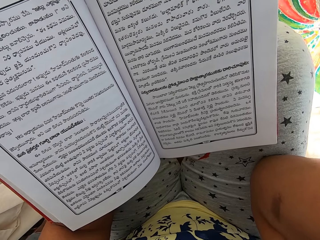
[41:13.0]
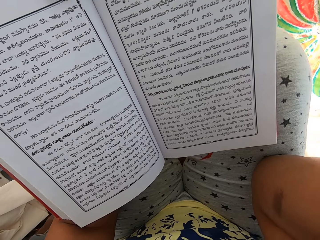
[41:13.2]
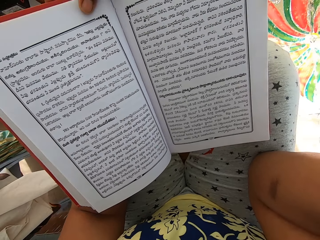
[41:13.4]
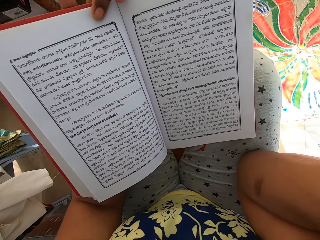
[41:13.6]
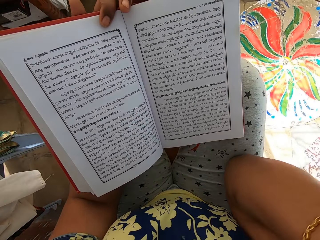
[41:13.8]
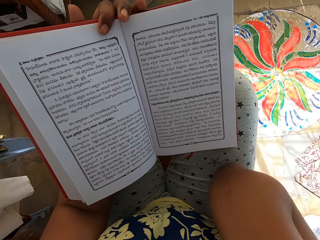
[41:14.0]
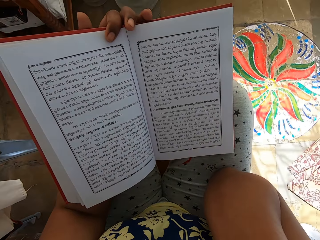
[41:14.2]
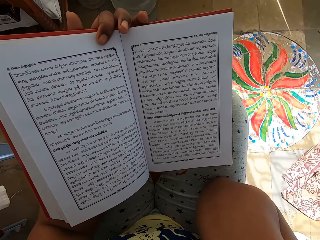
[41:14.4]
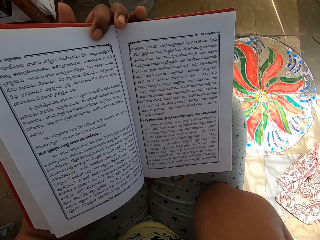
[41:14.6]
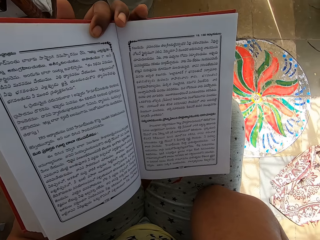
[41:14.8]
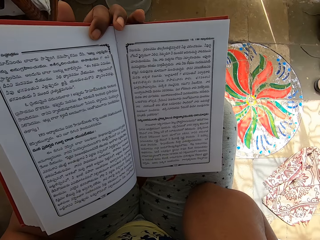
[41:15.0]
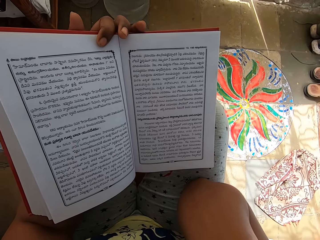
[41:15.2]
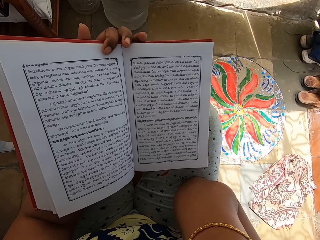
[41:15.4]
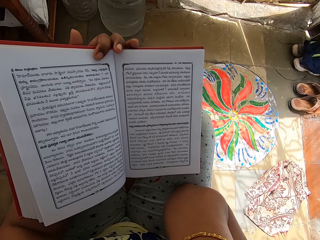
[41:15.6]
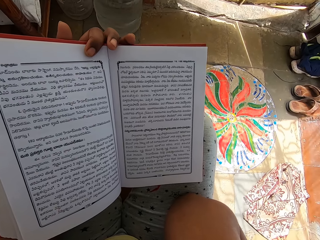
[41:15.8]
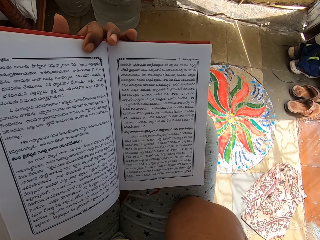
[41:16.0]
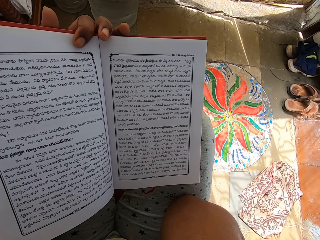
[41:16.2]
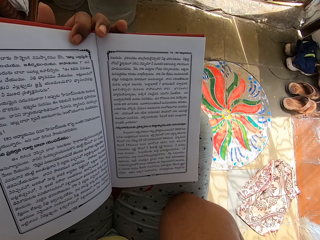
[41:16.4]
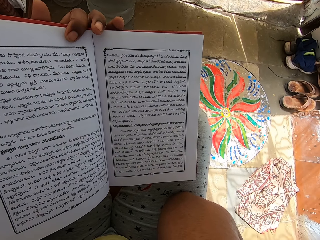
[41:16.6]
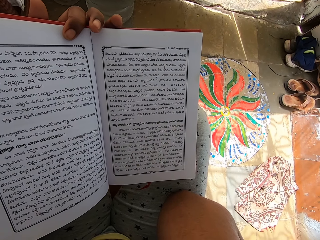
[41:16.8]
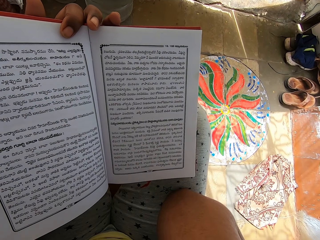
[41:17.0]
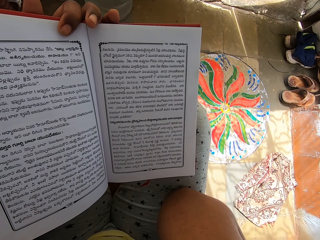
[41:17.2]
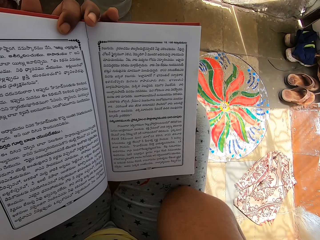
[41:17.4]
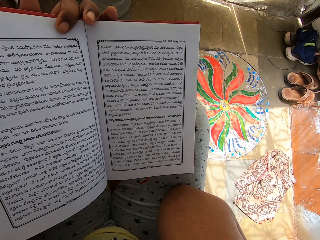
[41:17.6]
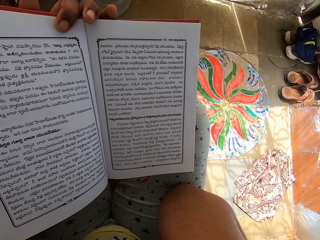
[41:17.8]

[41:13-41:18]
The camera wearer reads a book.

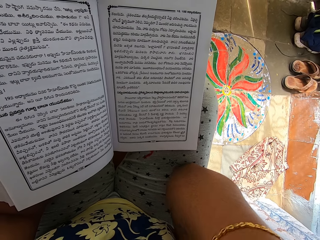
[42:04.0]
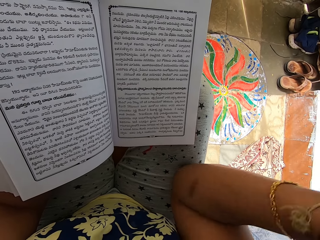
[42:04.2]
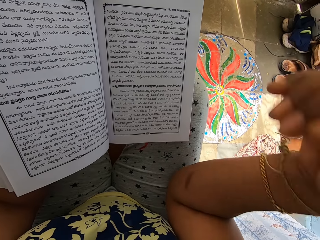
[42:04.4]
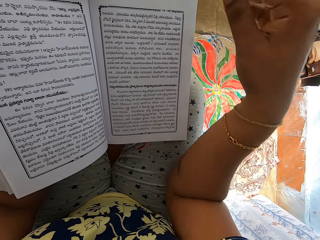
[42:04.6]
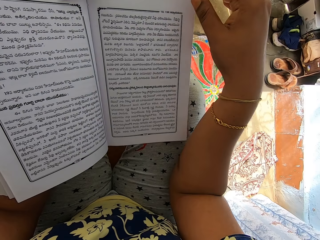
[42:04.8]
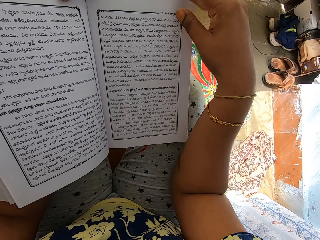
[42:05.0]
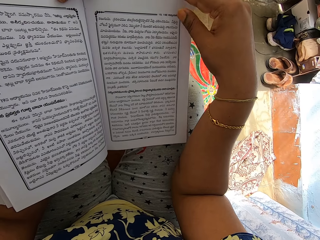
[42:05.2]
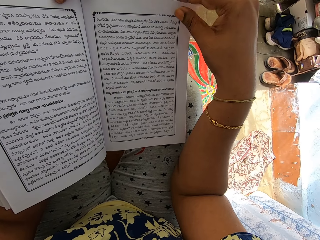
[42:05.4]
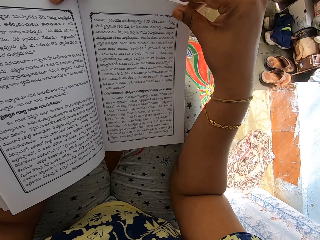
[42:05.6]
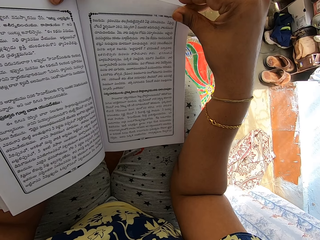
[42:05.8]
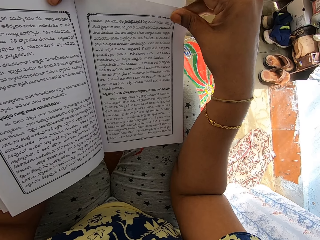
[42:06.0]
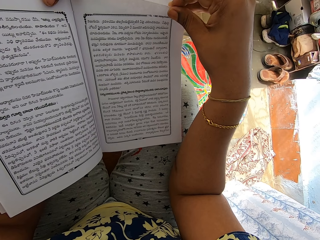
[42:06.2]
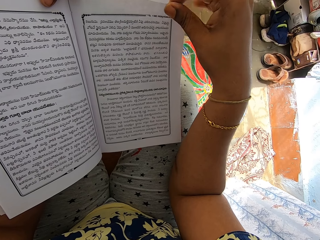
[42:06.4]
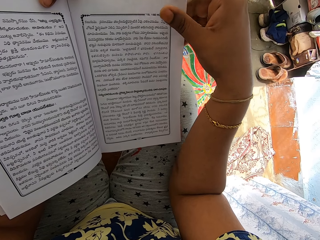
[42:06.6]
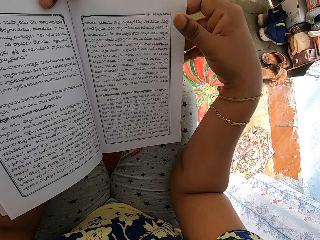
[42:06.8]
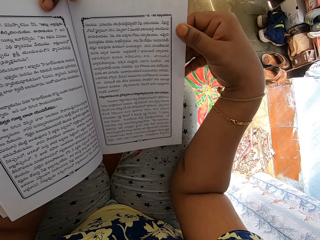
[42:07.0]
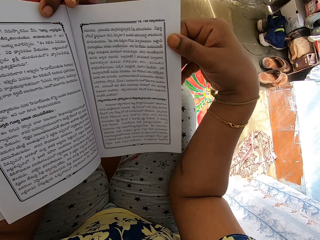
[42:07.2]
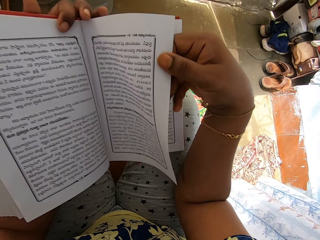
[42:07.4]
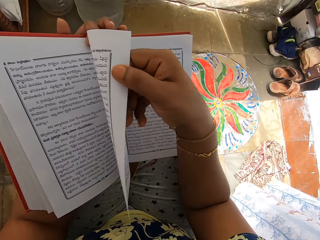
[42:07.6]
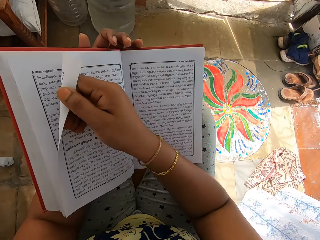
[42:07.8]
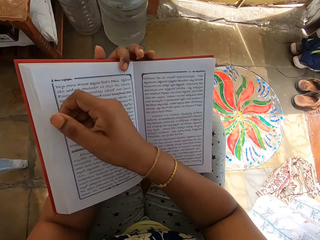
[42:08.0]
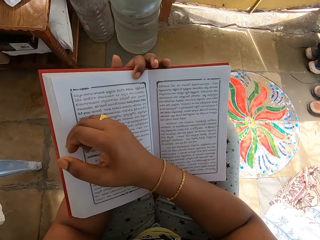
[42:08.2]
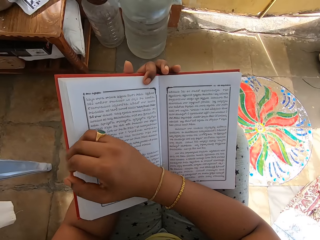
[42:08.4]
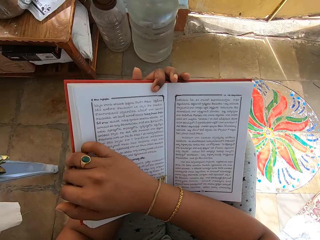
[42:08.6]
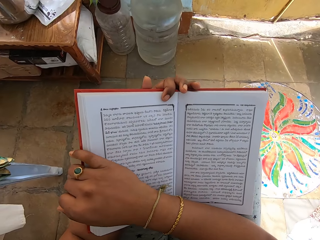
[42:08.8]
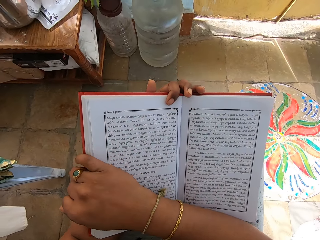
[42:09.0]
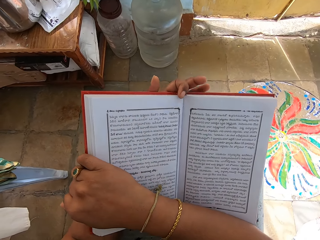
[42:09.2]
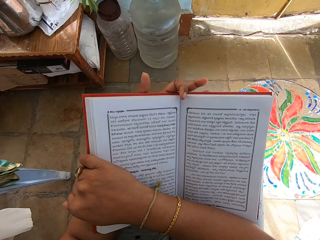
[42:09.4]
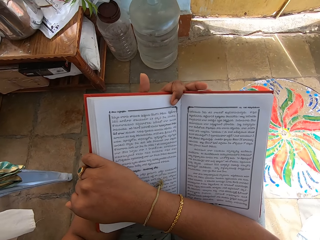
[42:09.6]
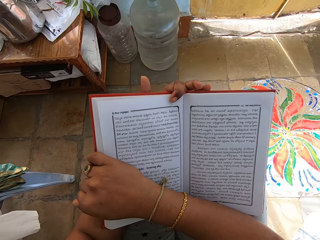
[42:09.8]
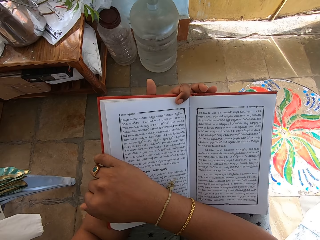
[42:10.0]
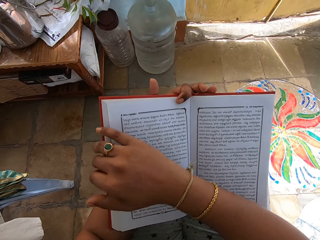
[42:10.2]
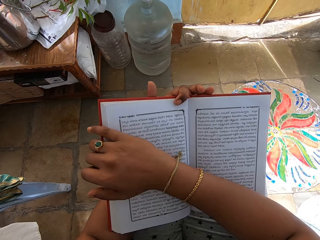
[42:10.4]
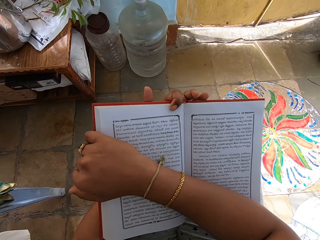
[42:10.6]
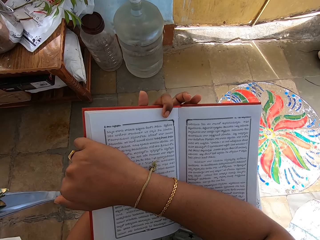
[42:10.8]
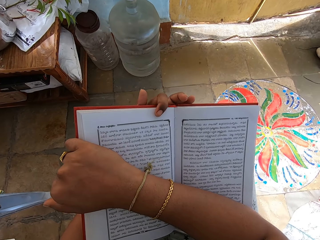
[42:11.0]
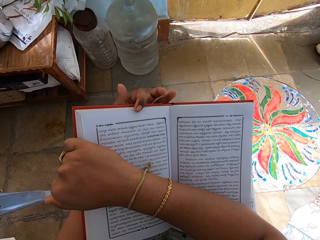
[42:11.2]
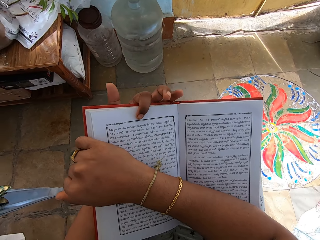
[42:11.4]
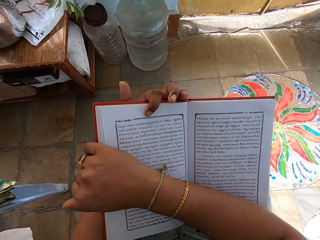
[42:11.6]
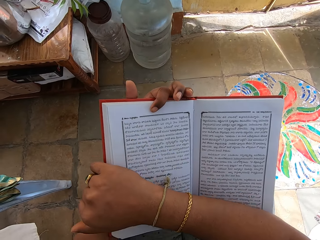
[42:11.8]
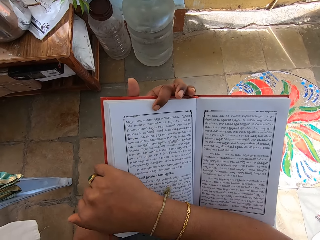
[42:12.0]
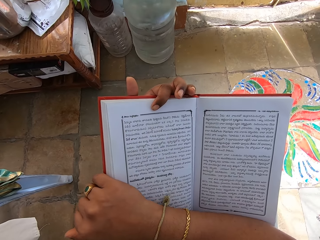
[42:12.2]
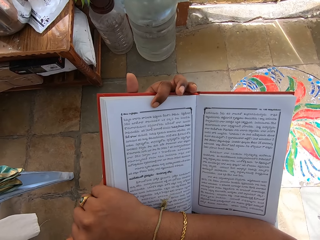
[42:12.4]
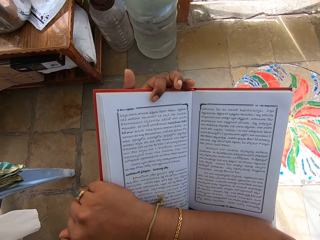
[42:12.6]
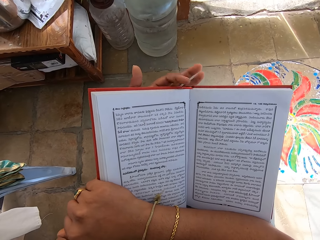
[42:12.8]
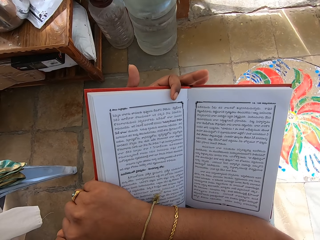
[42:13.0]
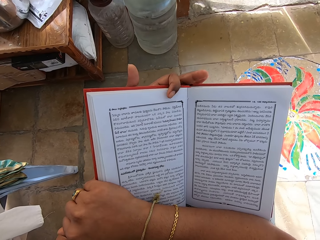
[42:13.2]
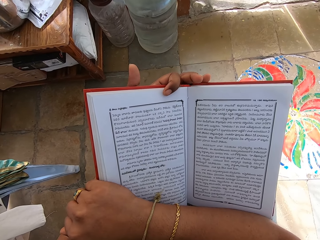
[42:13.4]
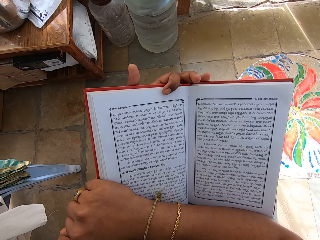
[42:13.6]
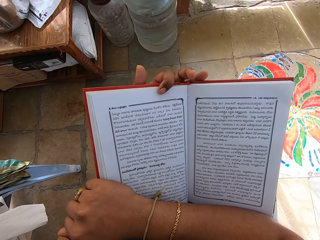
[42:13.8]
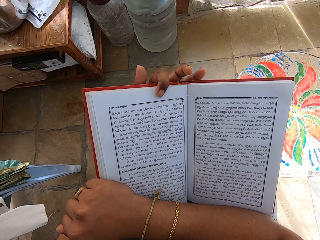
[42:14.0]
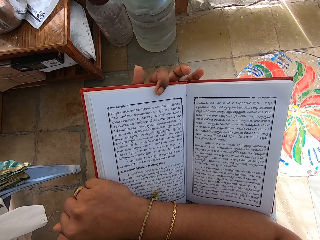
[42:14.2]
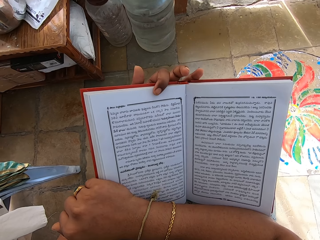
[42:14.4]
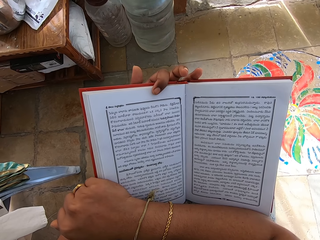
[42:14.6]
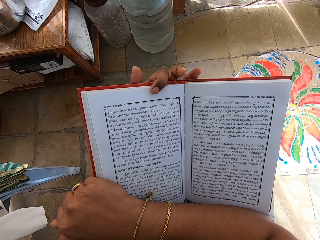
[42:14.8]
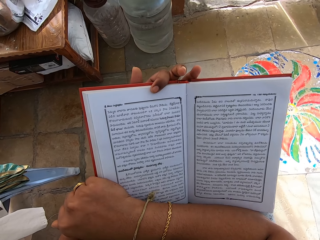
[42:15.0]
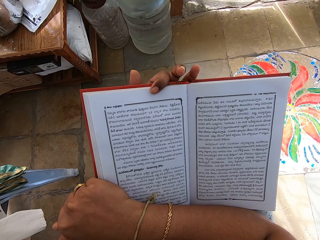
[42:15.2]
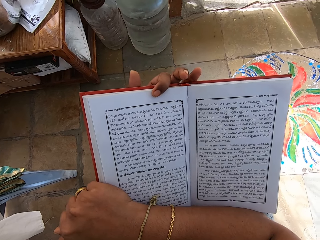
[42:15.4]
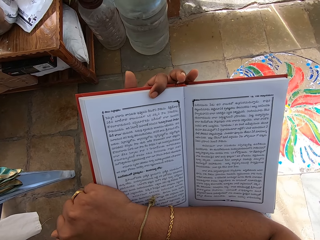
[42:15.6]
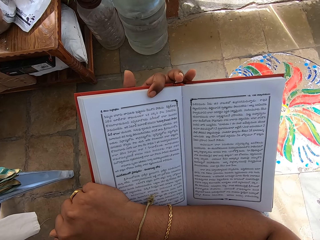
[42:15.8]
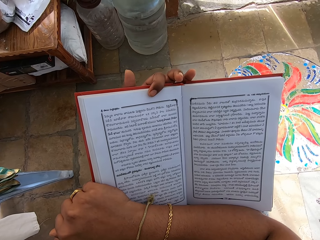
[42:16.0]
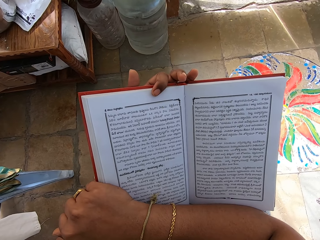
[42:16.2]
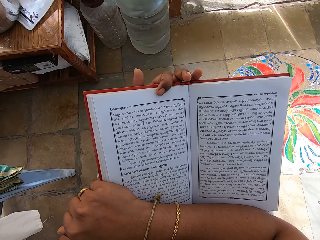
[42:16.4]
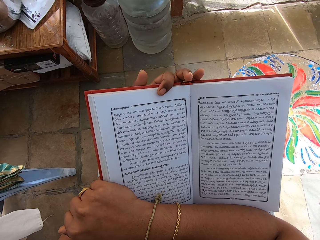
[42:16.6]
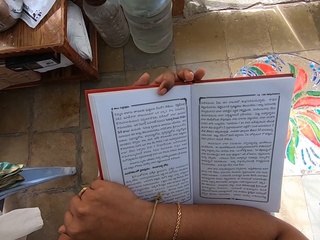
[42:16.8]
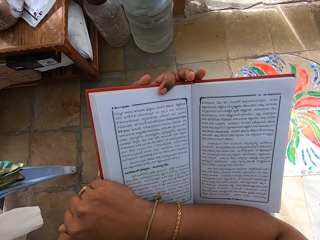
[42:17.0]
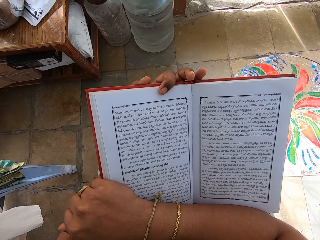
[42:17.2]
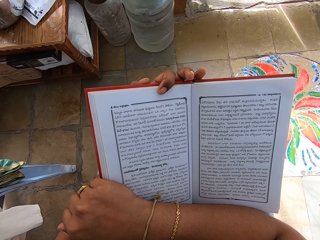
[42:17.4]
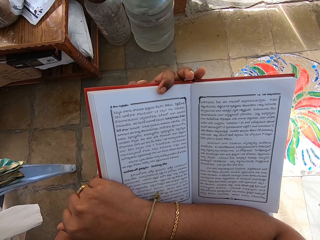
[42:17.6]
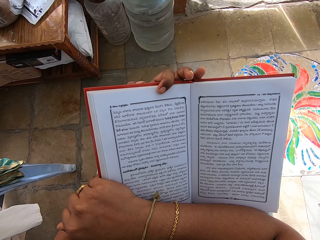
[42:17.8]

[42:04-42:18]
The camera wearer flips the leaflet of the book in her left hand with her right hand. She holds the book with both hands. She reads the book.

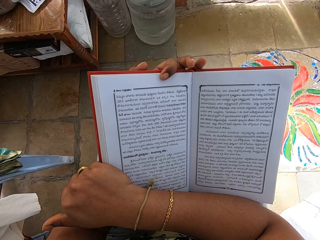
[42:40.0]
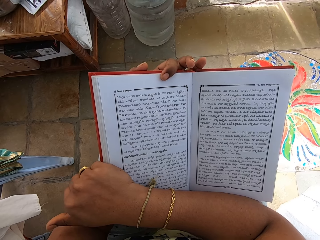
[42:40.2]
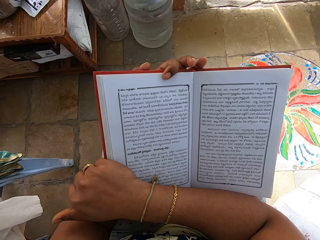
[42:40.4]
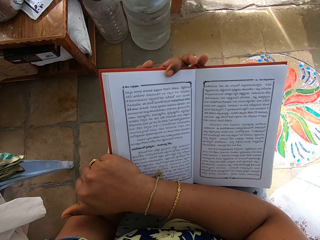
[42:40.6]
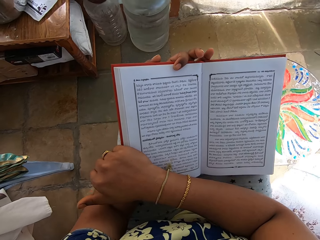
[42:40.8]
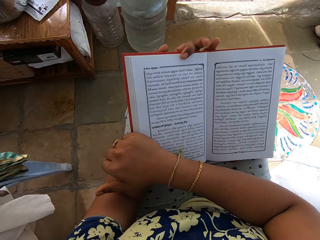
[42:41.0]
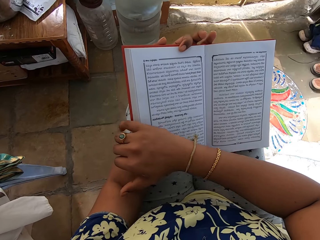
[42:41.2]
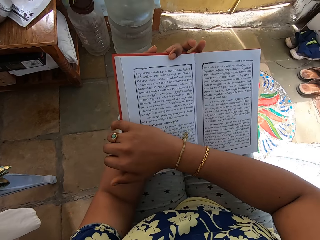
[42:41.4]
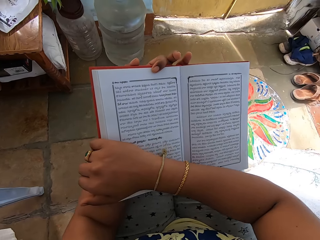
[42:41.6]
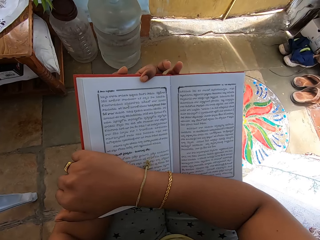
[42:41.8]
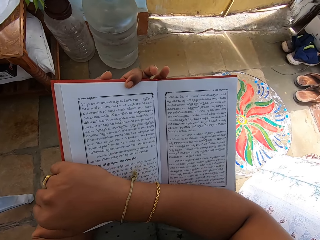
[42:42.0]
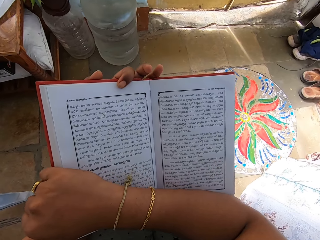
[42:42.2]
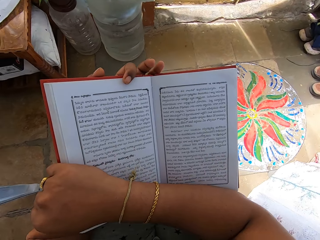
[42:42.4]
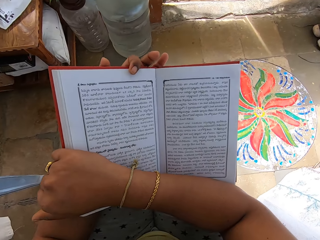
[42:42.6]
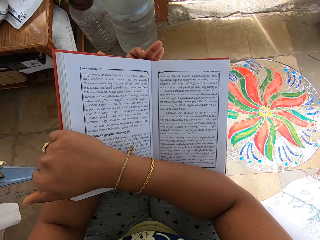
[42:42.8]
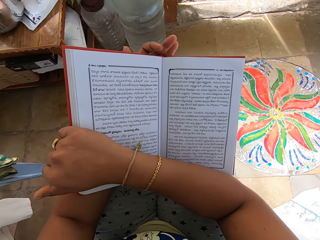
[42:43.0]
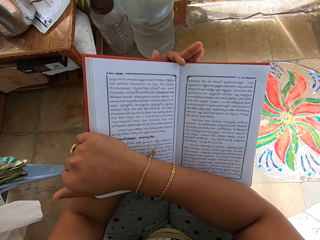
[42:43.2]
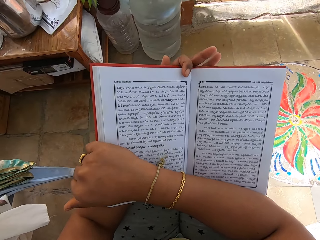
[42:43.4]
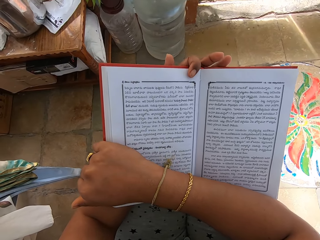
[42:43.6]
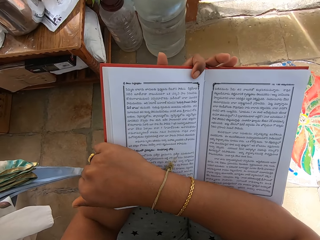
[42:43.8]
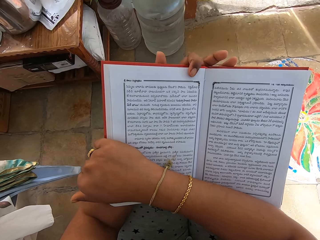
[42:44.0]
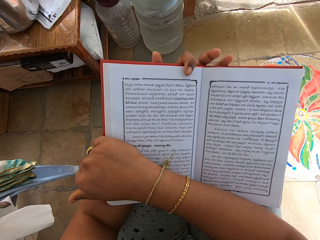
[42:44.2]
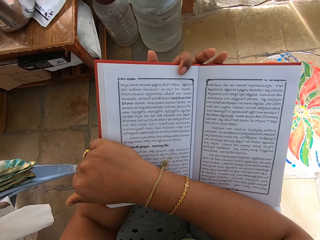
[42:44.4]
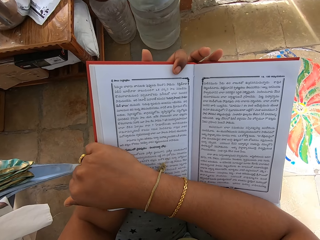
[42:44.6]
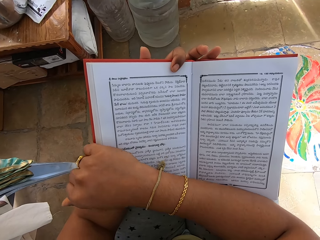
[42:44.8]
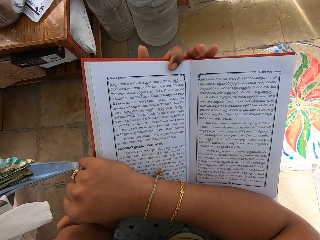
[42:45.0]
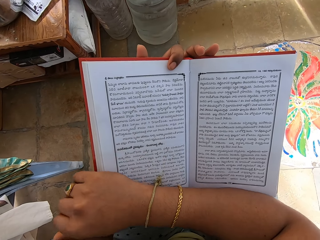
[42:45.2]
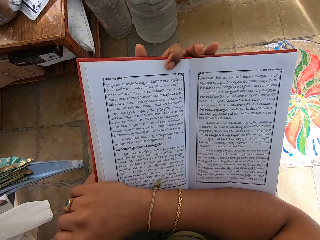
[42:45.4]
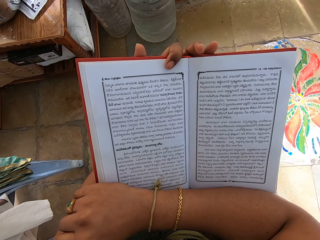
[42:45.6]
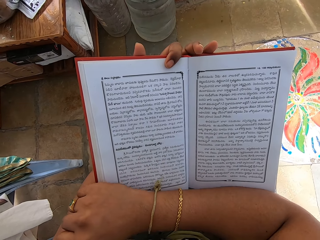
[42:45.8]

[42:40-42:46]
The camera wearer adjusts the book with both hands.
